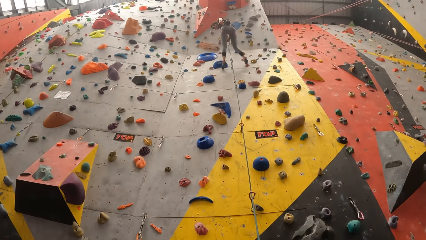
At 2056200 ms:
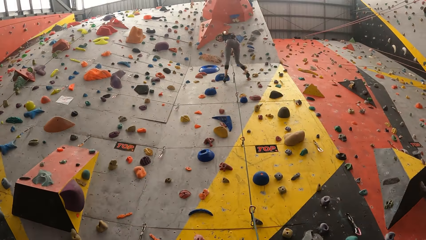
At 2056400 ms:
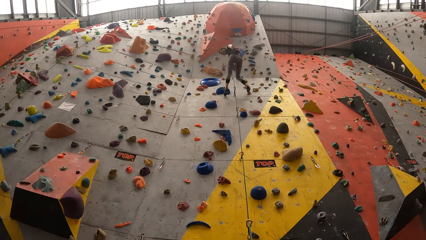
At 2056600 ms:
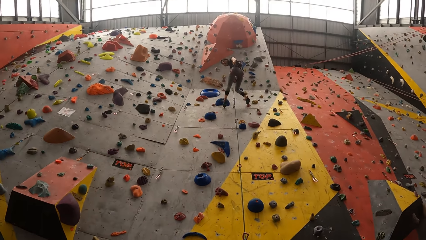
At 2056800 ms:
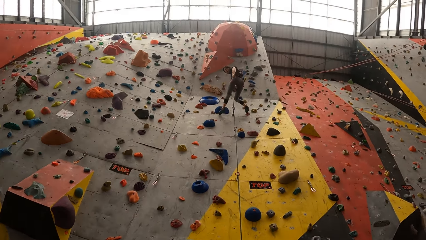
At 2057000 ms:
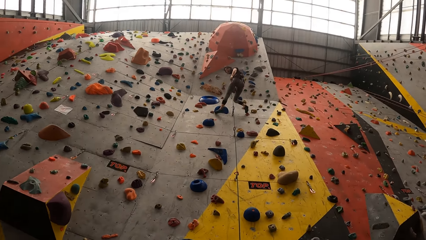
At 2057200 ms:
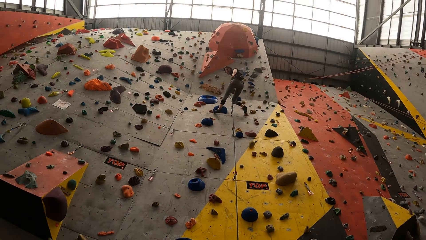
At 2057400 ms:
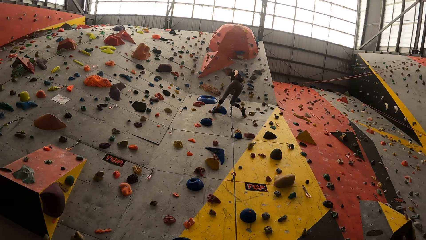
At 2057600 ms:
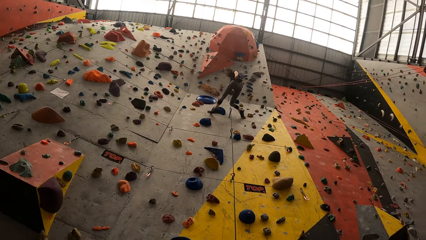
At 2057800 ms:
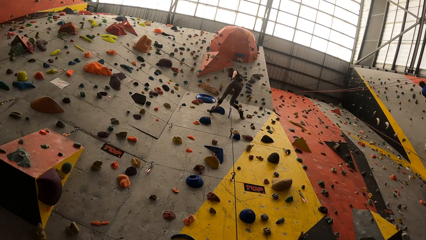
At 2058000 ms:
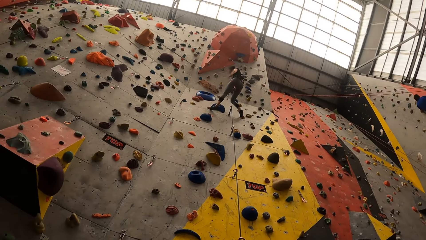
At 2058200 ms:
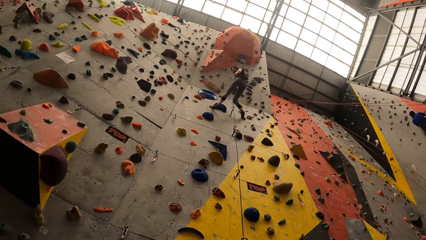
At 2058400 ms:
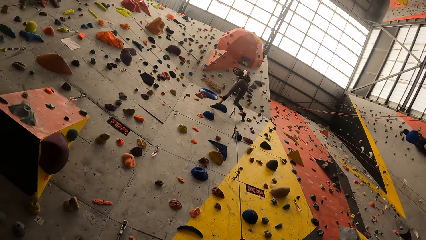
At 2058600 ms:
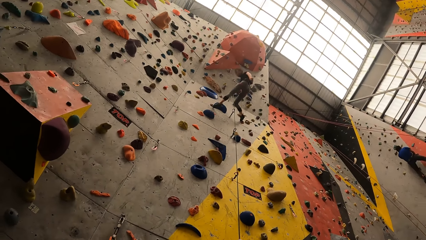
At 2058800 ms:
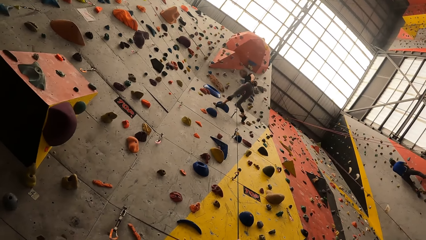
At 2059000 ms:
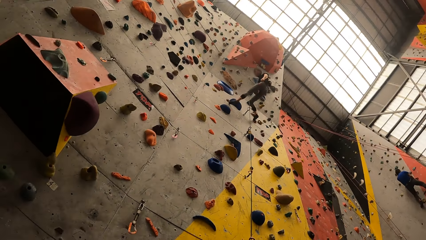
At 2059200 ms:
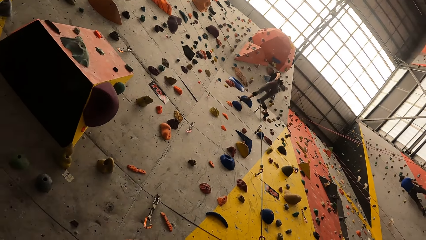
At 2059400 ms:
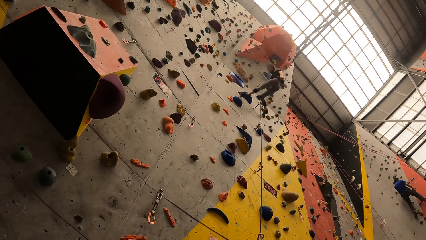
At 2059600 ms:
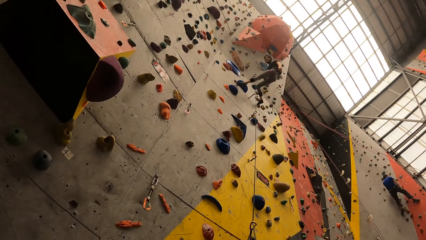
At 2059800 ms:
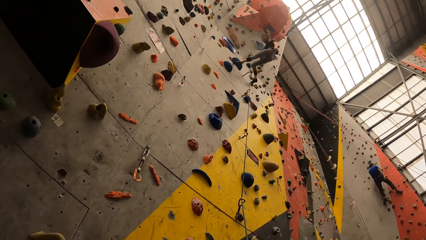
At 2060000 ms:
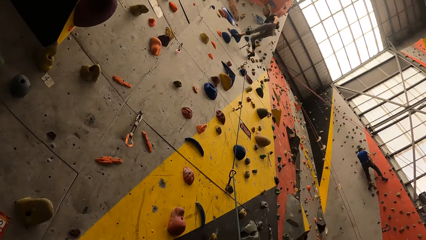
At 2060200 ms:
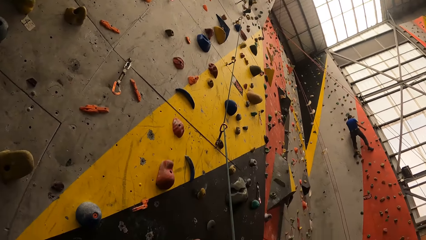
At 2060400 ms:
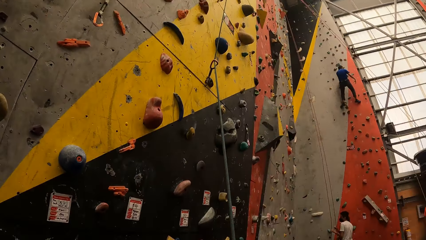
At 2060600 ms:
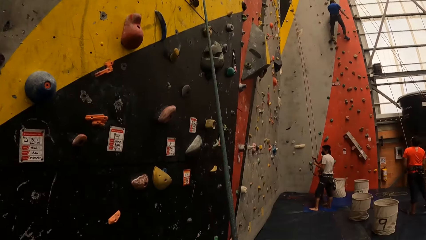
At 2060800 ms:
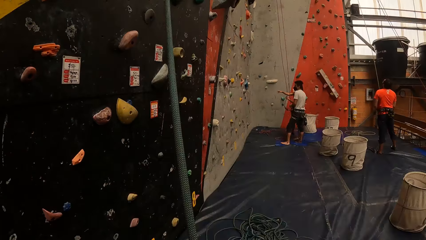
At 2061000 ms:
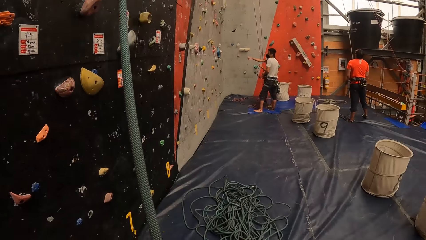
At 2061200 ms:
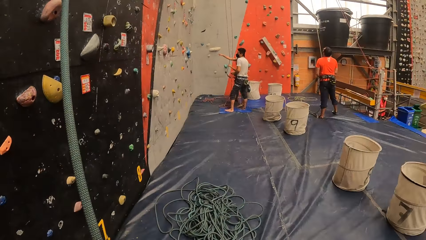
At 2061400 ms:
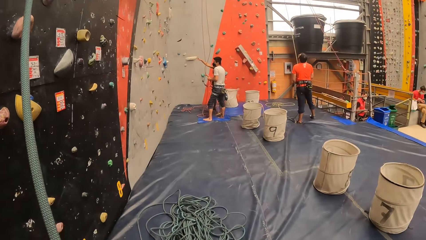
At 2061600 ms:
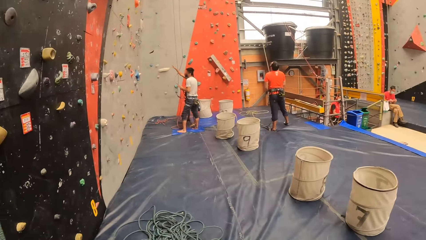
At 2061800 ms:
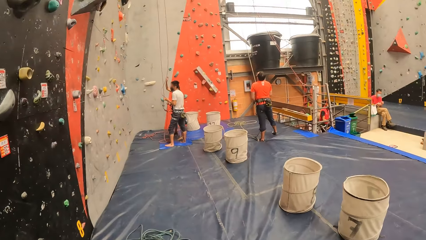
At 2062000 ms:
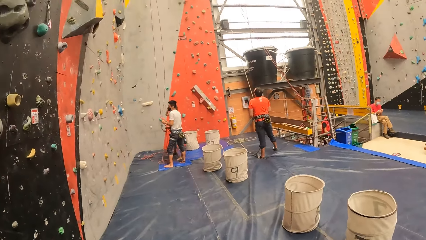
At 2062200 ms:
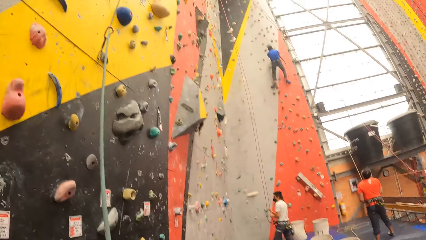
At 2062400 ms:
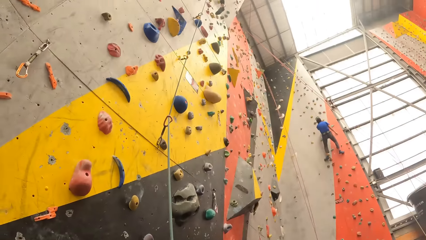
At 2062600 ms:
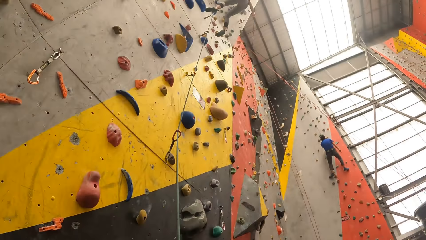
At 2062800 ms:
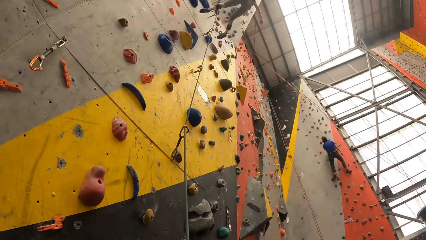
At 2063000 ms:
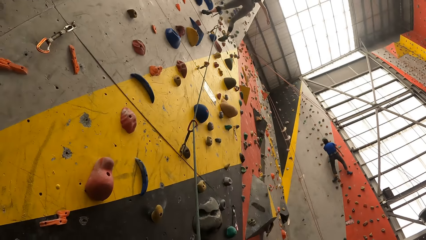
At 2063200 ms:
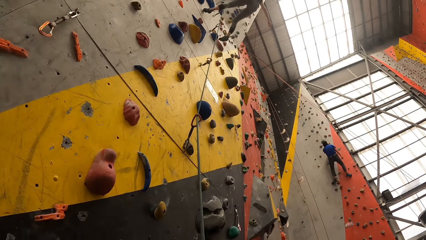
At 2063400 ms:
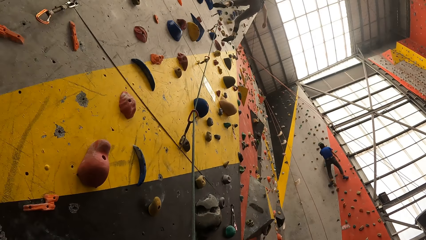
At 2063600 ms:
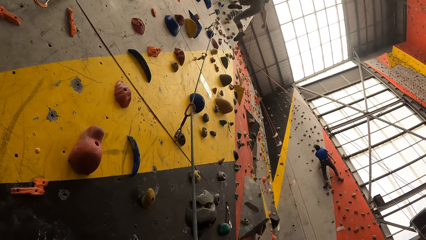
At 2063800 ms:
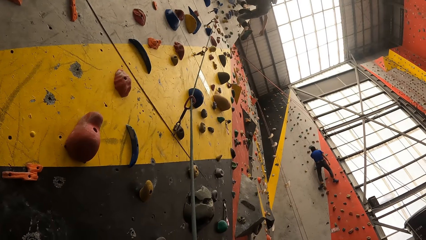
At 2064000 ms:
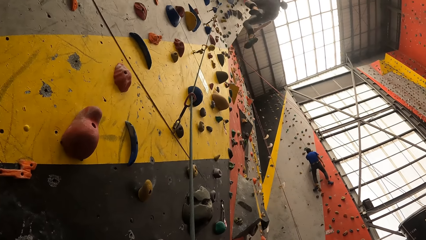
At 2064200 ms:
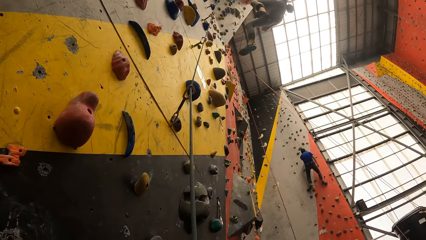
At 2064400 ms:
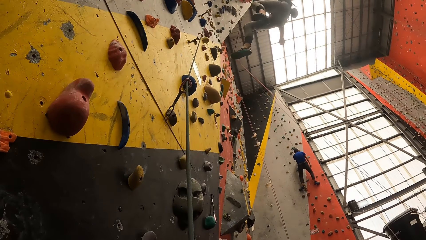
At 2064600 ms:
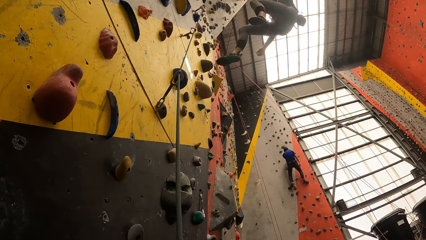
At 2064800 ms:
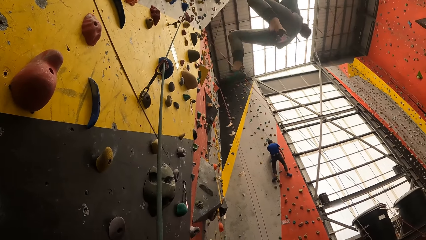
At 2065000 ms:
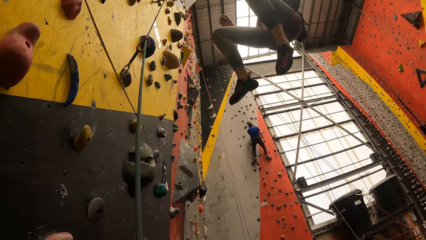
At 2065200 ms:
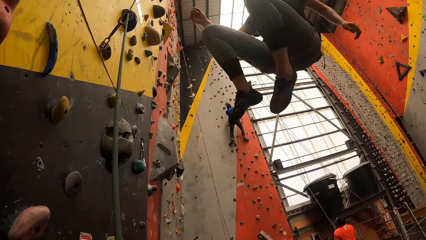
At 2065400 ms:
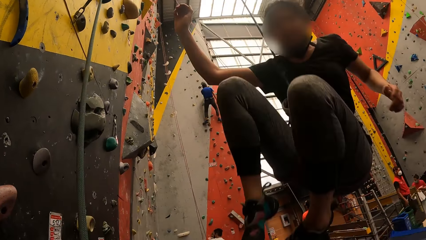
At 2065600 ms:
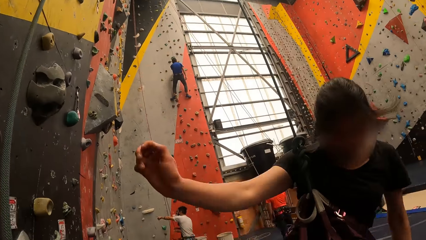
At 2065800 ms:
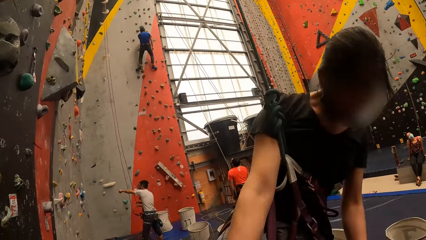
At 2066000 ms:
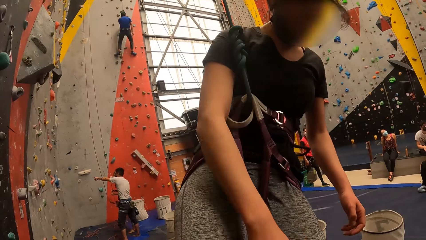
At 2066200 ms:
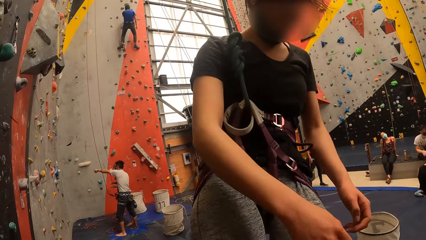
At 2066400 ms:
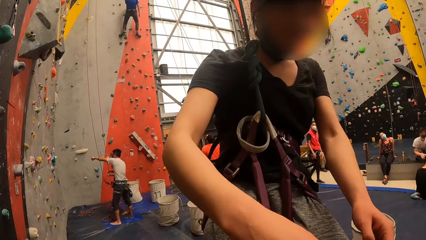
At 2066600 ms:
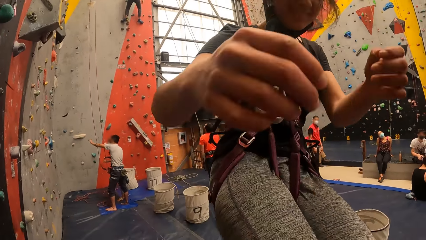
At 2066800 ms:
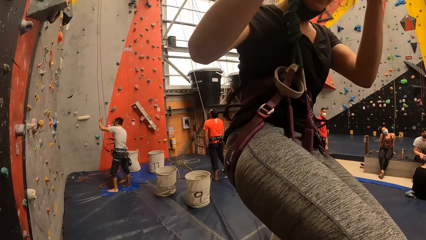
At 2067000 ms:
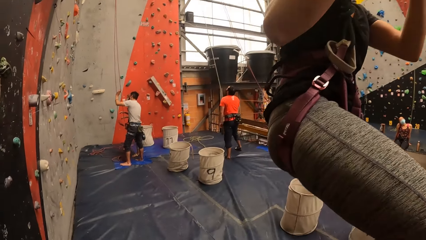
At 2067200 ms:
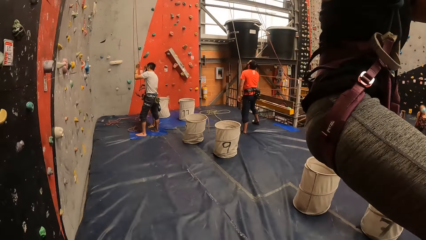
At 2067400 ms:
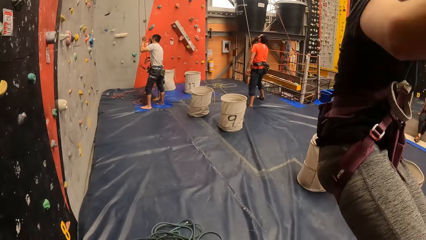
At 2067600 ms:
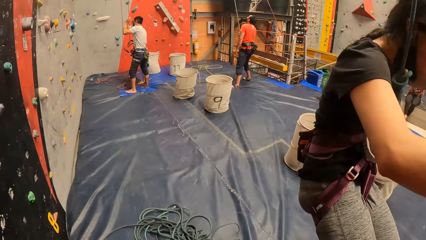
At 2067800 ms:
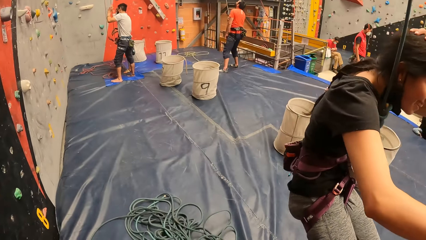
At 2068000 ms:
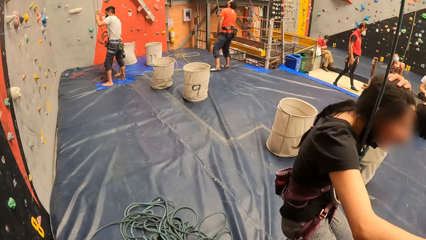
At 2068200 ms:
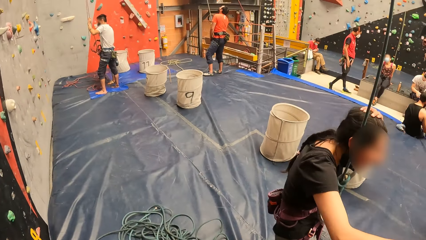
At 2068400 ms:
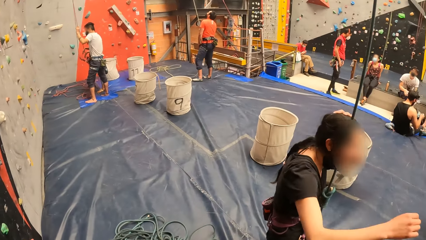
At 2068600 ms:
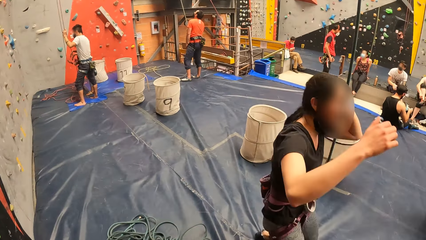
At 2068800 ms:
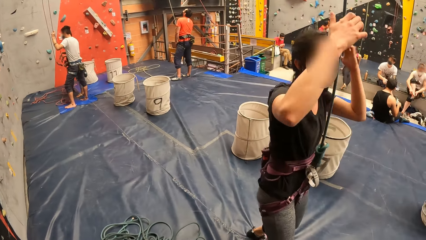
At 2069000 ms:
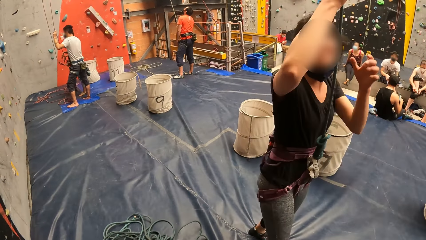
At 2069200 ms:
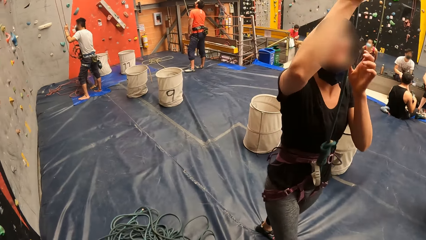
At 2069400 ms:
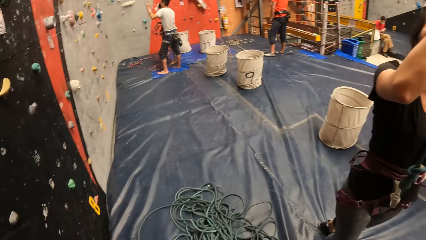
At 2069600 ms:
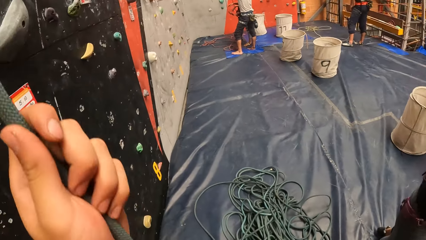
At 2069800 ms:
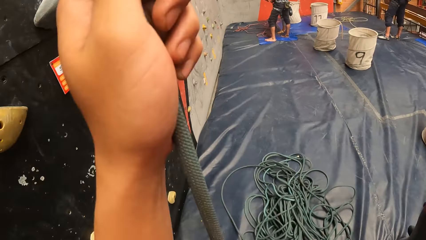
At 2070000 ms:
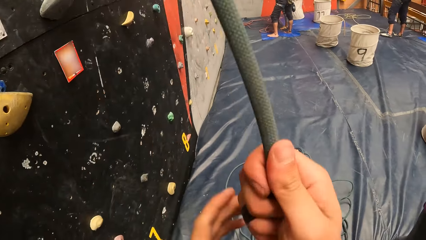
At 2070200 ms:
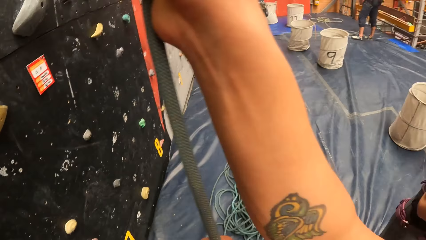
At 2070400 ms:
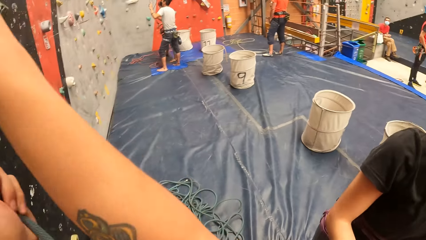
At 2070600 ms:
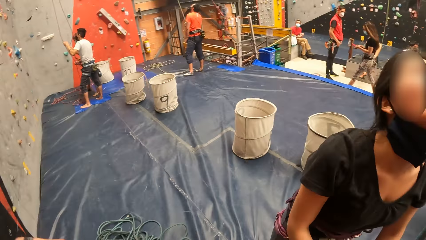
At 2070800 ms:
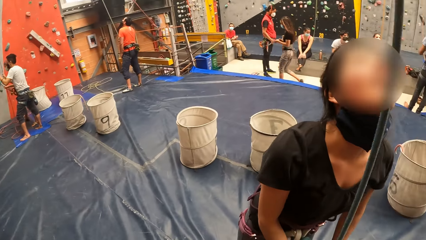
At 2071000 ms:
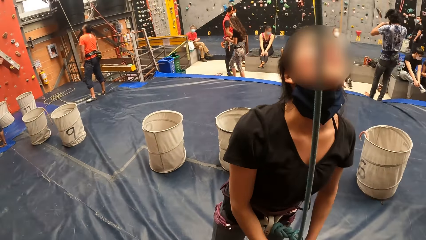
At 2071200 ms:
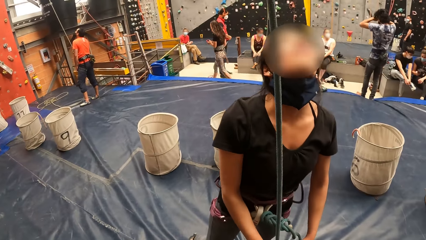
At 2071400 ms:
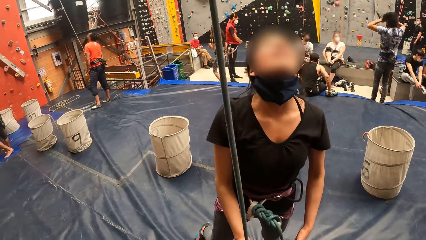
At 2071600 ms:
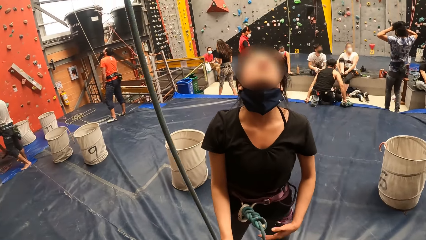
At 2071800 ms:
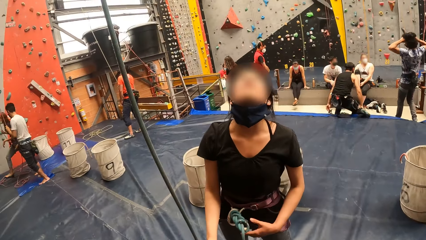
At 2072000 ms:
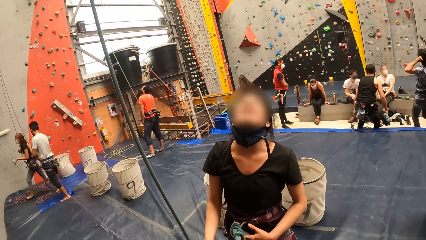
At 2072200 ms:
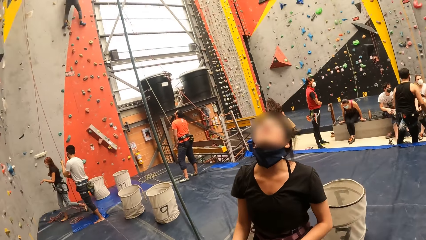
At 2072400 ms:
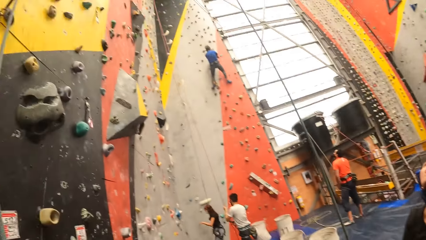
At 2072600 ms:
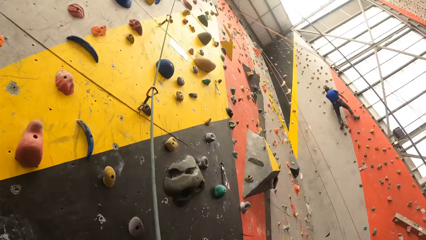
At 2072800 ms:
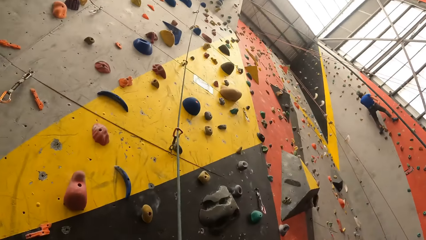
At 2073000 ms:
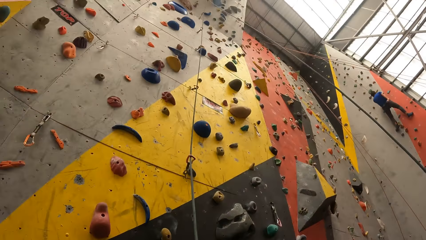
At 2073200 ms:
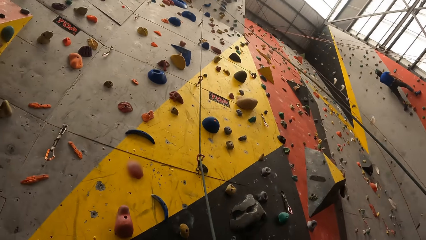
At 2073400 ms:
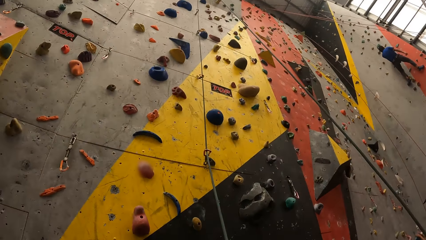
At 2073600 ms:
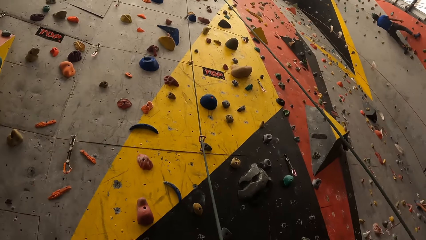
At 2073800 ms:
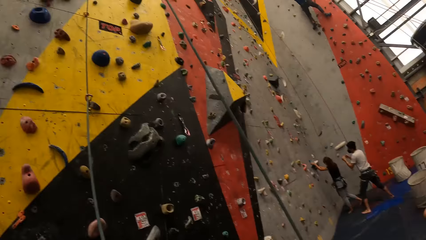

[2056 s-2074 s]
The camera wearer interacts with a woman. They swing down using a rope. They pull the rope. They look around.
